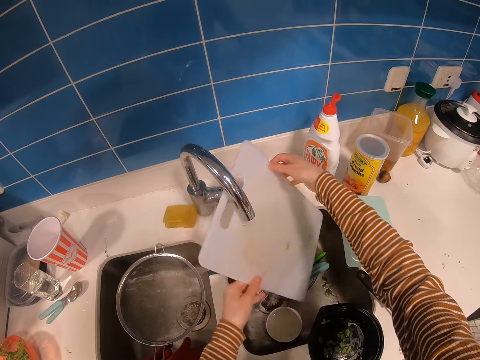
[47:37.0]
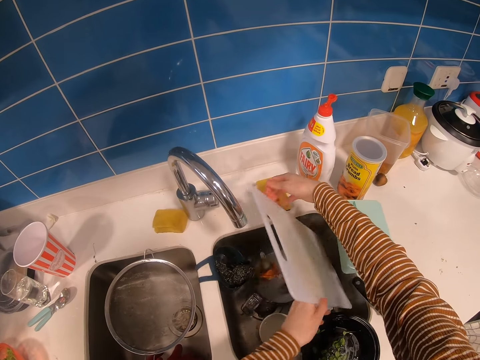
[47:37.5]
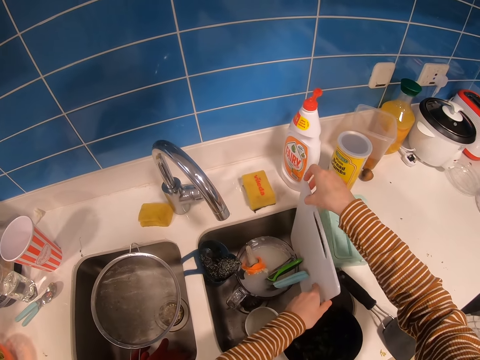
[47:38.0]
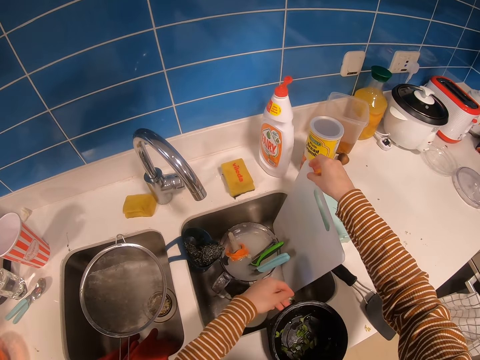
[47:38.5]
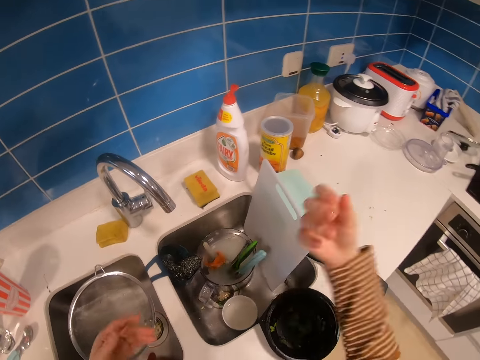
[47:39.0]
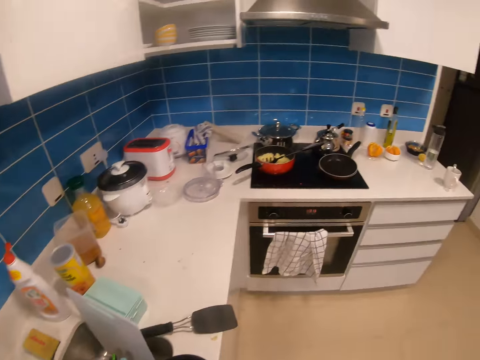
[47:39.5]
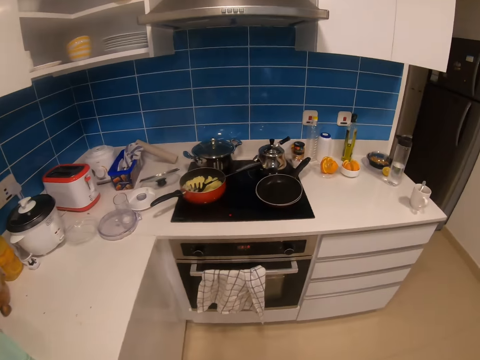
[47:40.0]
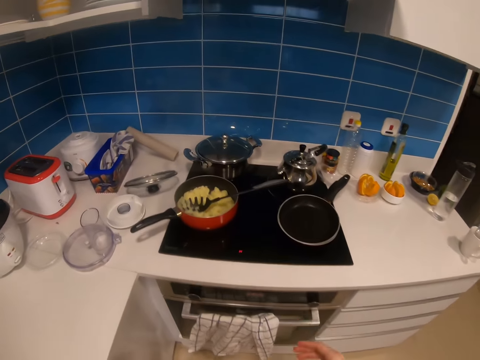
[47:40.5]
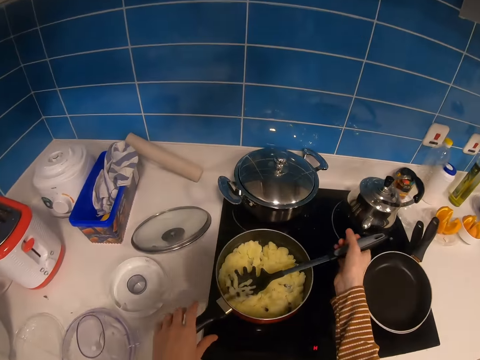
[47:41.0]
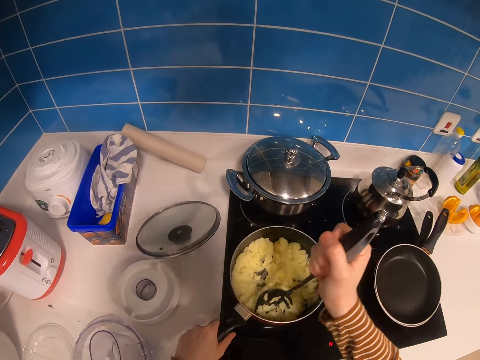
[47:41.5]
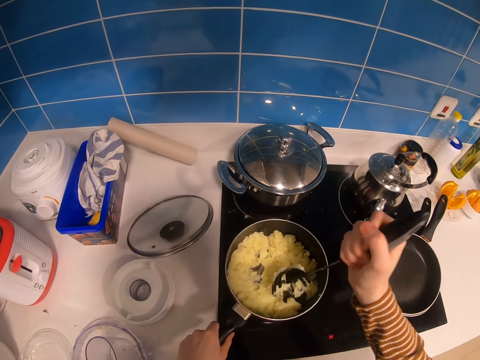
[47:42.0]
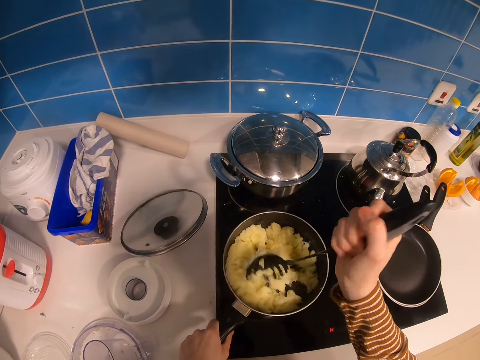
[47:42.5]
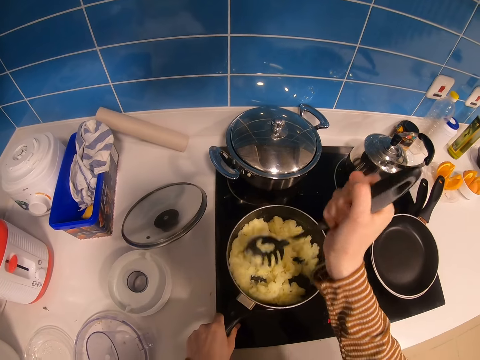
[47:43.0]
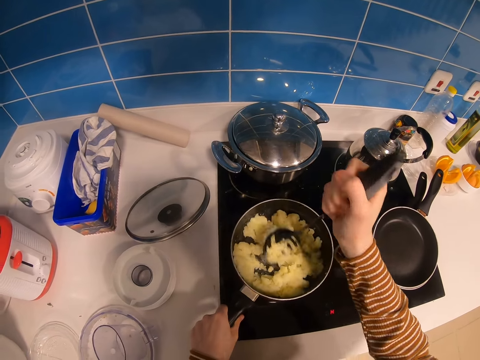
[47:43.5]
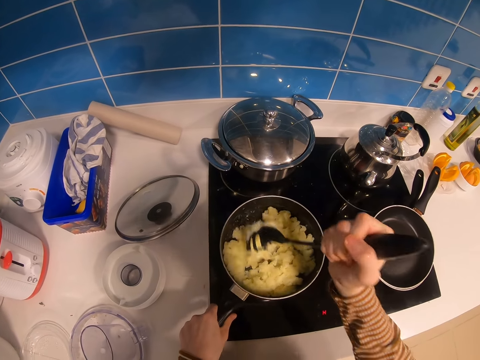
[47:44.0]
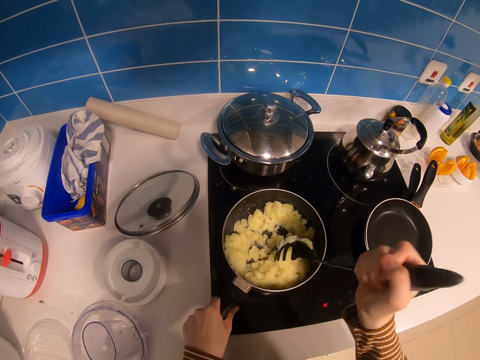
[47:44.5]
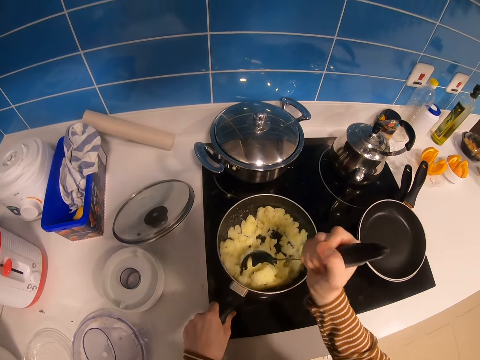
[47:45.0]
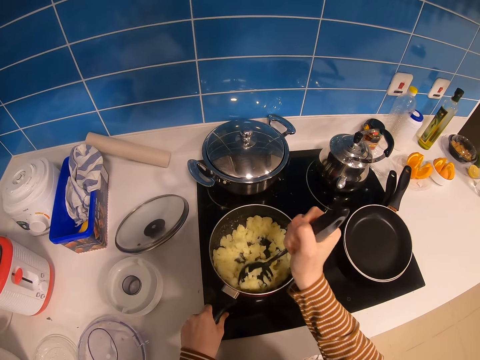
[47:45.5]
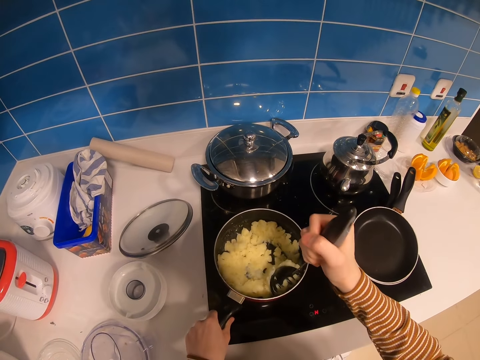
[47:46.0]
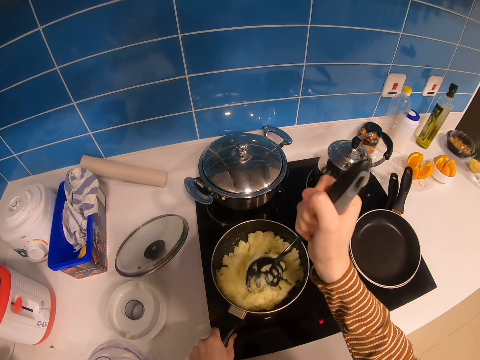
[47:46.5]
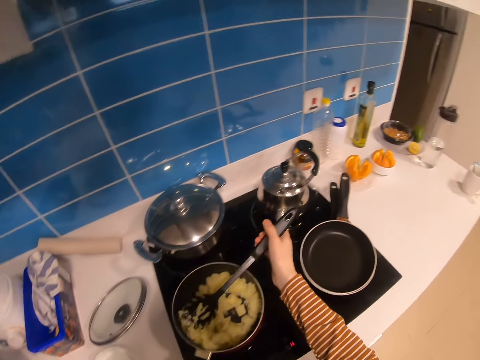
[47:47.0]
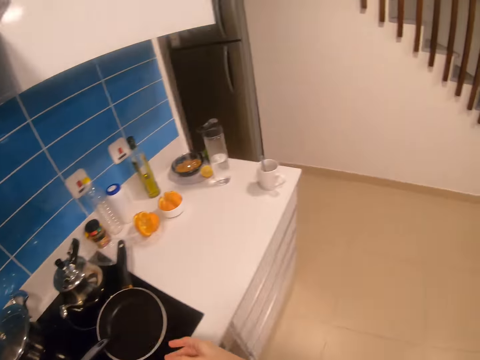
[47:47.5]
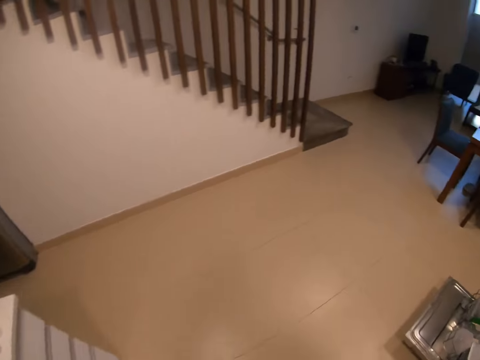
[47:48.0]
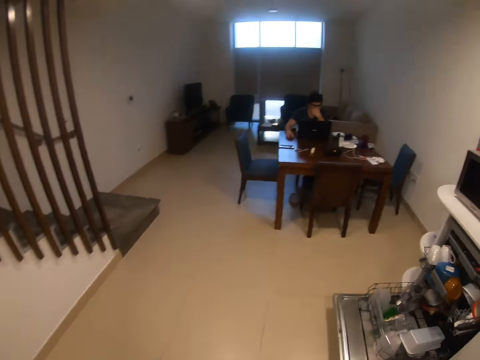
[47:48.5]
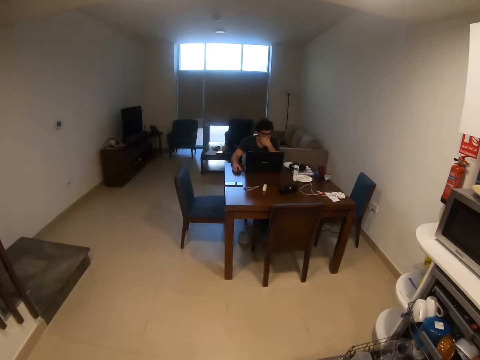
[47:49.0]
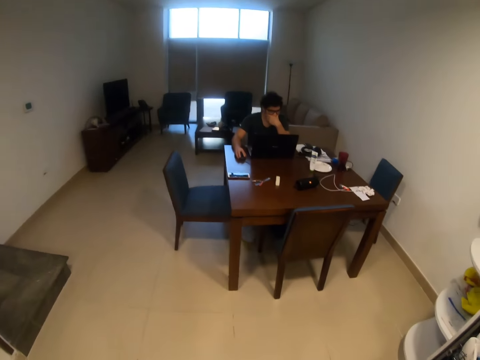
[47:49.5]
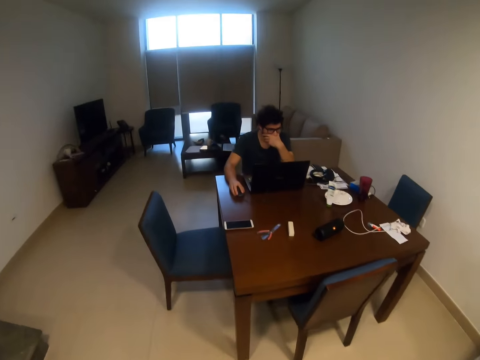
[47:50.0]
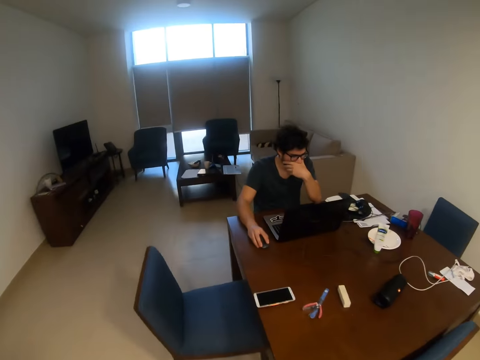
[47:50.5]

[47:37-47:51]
The camera wearer drops the tray on the sink. They look around. They walk in the kitchen. They pick the spaghetti spoon. They smash food in the cooking pot with a smashing stick. They put down the spaghetti spoon. They look around. They walk in the kitchen.

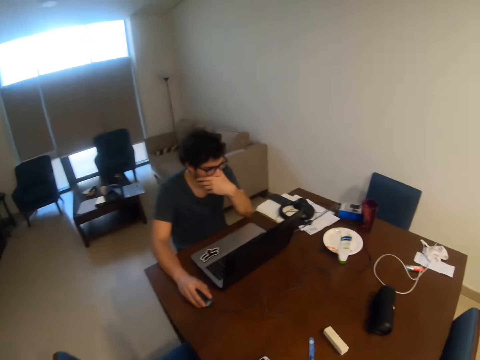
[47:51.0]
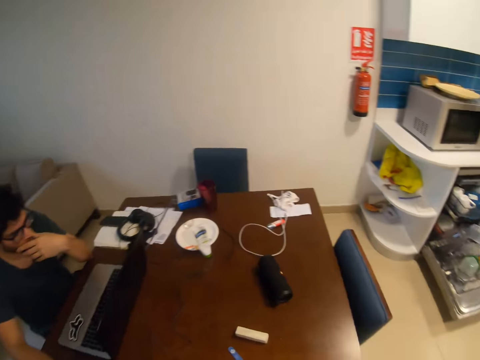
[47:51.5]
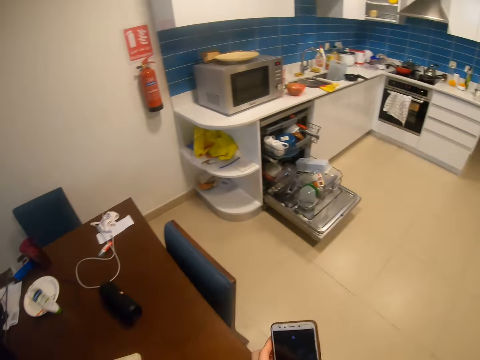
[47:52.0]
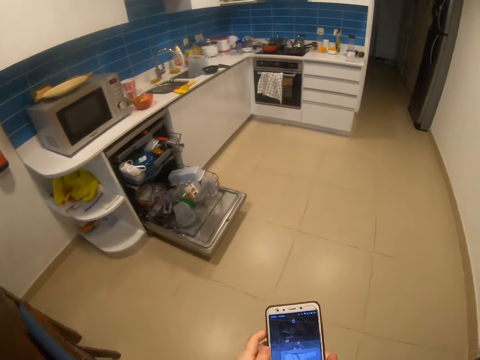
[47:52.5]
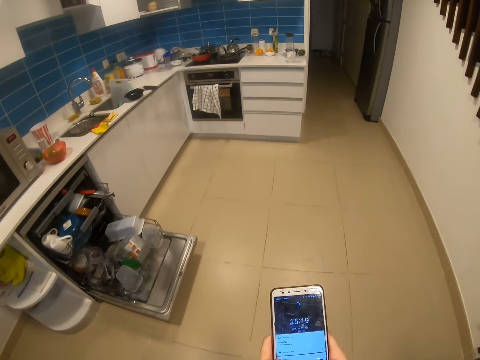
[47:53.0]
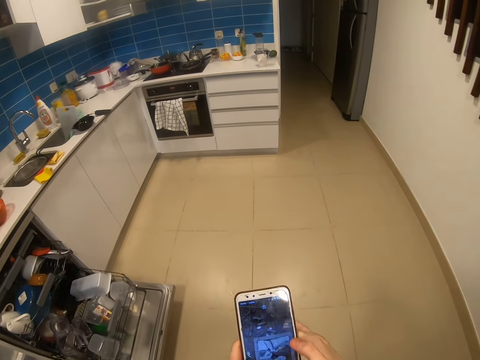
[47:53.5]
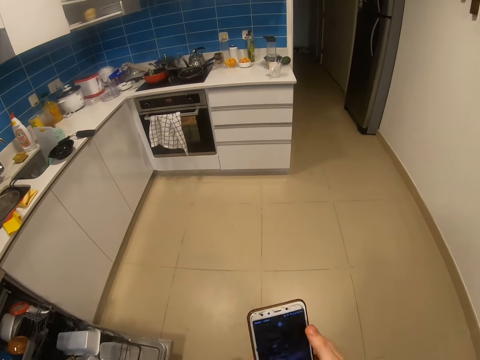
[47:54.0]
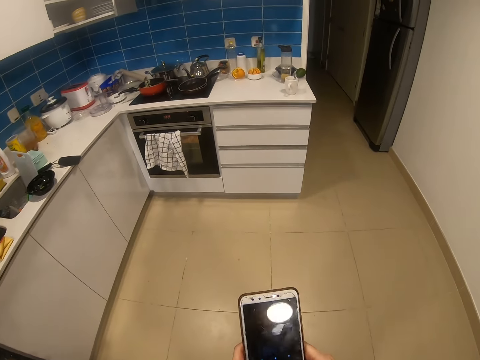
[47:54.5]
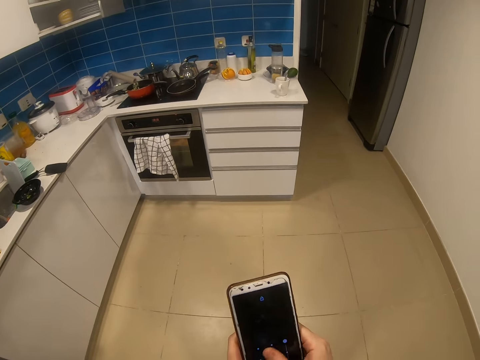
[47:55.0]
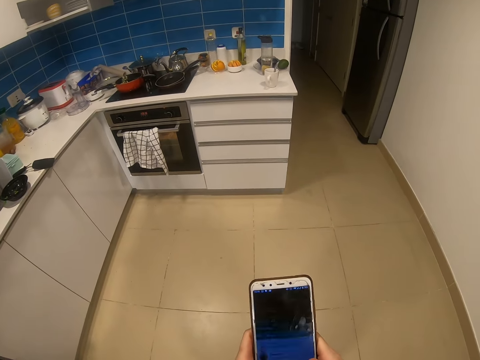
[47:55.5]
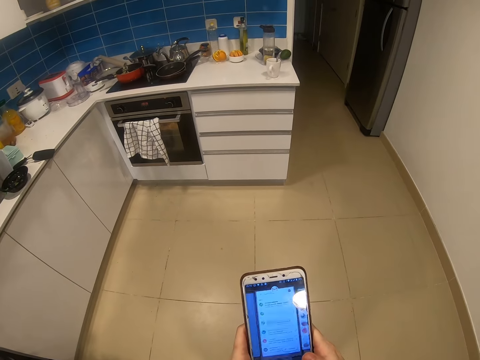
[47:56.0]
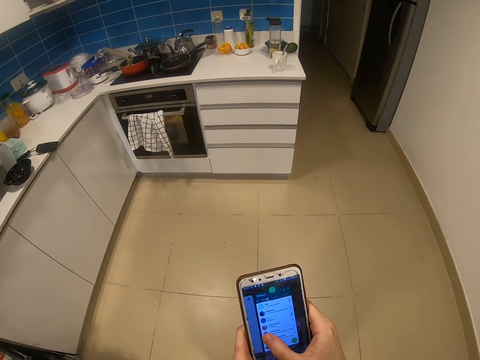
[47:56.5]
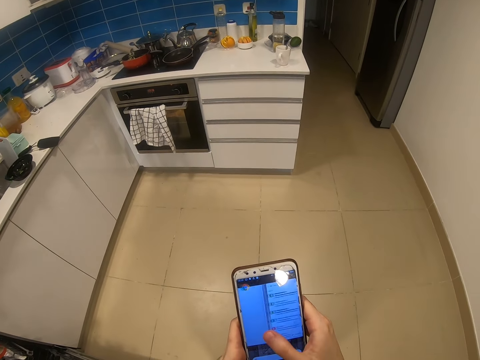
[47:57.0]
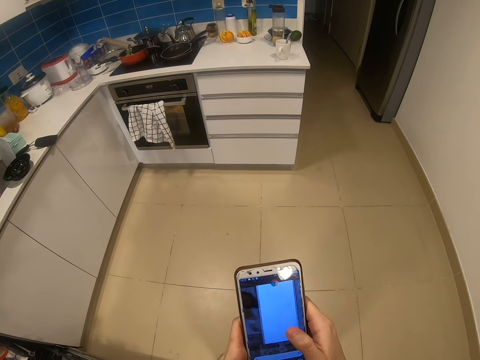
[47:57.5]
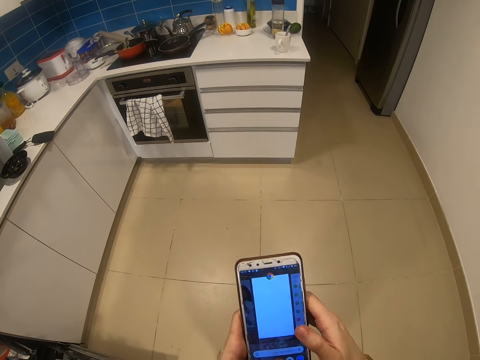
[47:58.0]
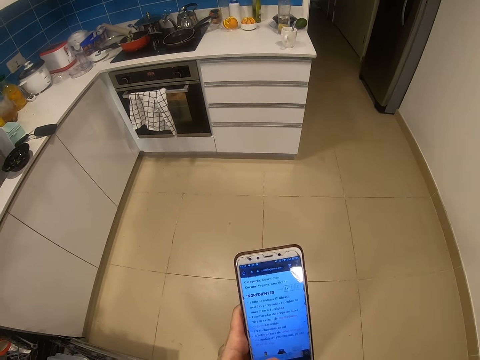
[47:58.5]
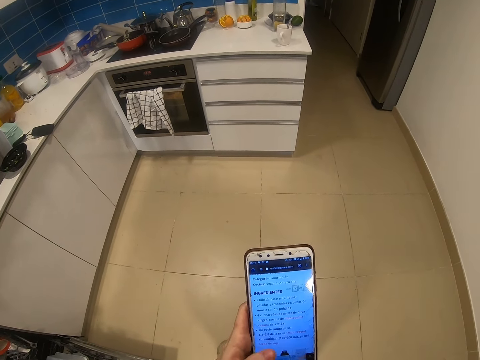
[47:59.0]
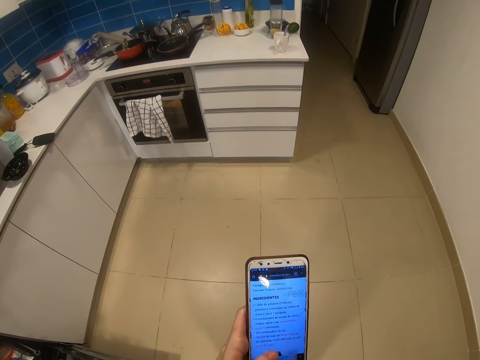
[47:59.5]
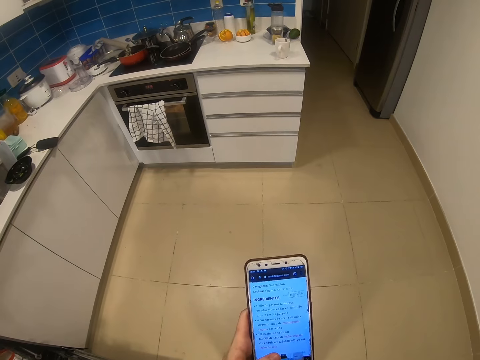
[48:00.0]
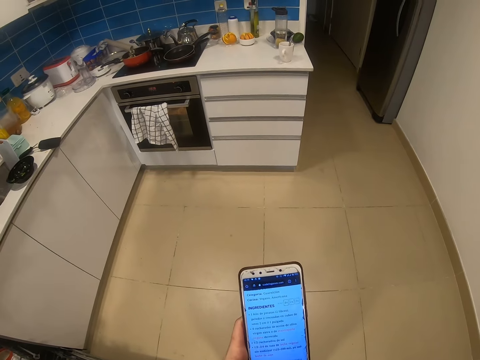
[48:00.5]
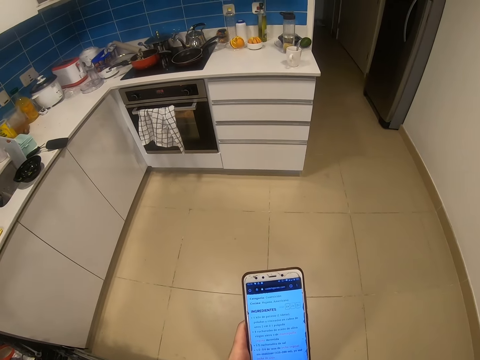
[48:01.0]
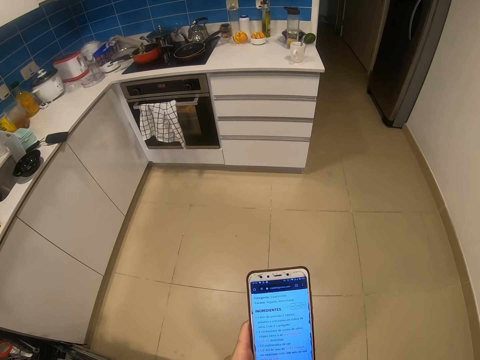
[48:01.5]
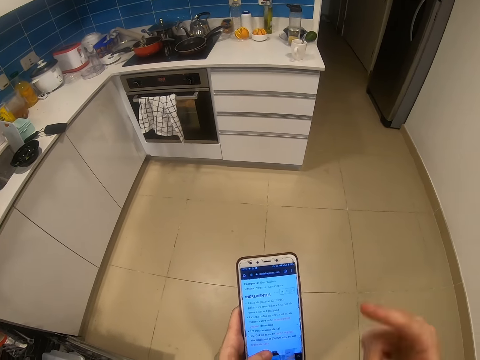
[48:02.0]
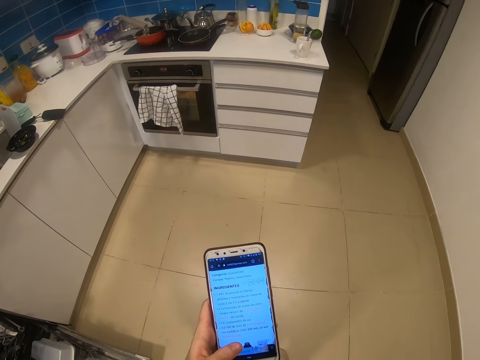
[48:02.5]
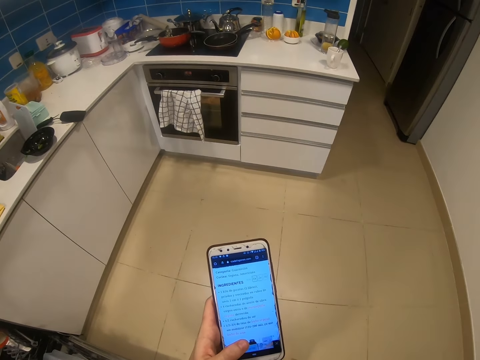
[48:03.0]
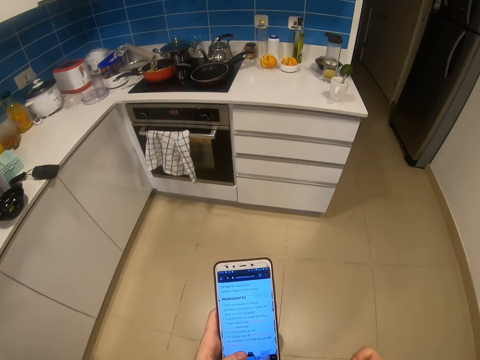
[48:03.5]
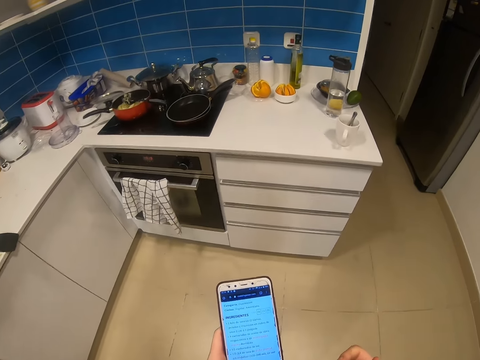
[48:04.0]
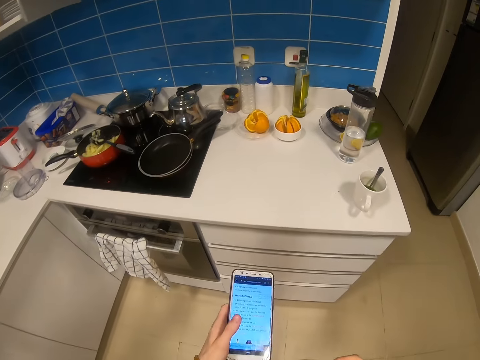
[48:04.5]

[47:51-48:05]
The camera wearer picks the phone from the table with the left hand. They scroll on the phone. They operate the phone with both hands. They do something with the right hand.
